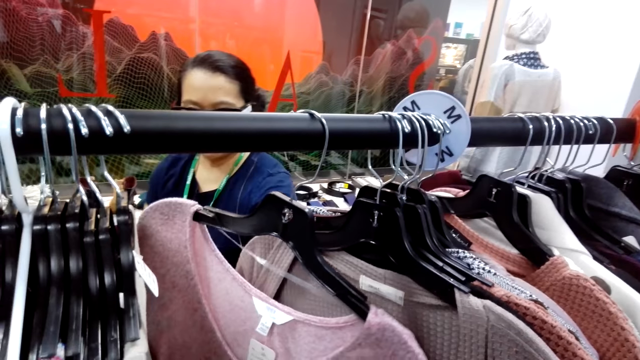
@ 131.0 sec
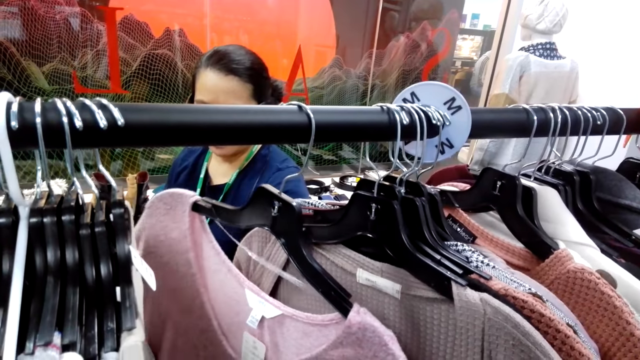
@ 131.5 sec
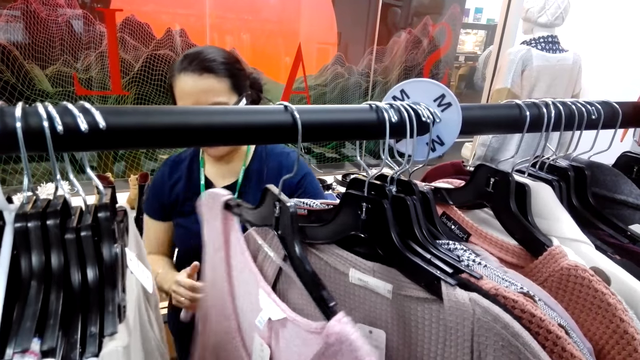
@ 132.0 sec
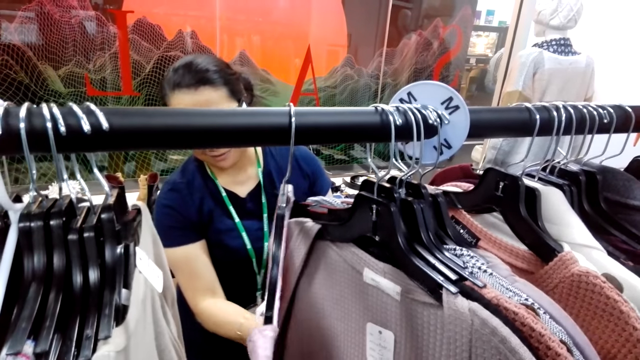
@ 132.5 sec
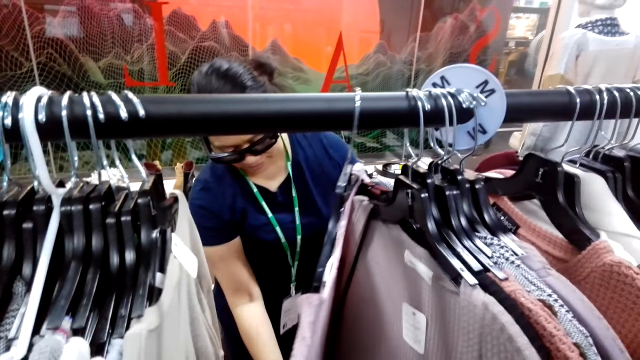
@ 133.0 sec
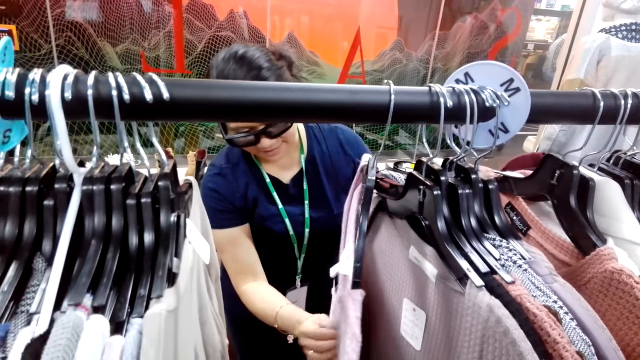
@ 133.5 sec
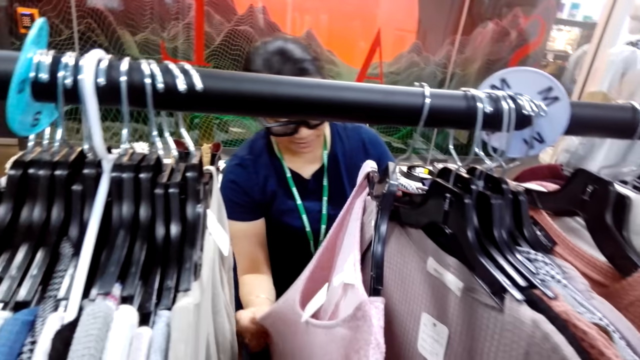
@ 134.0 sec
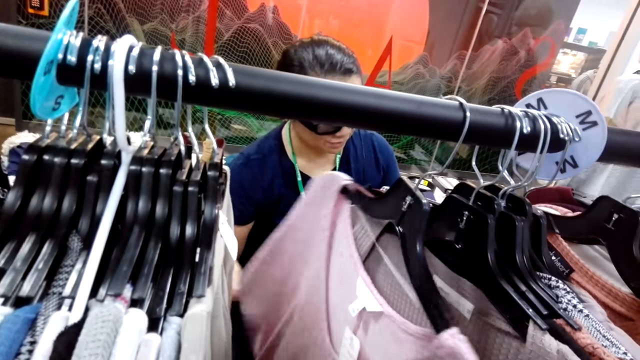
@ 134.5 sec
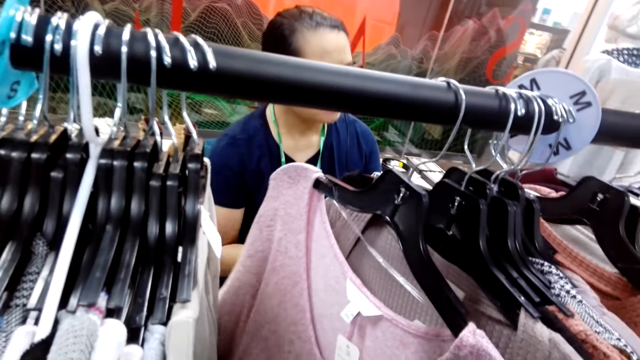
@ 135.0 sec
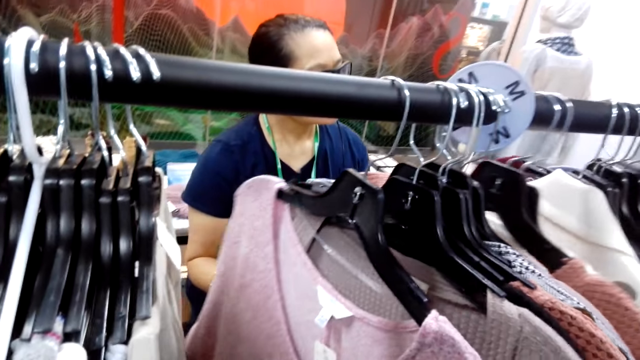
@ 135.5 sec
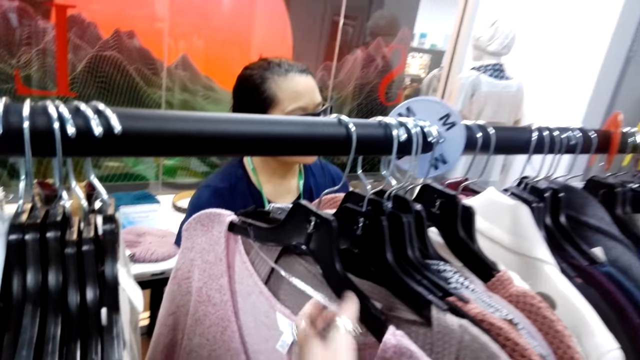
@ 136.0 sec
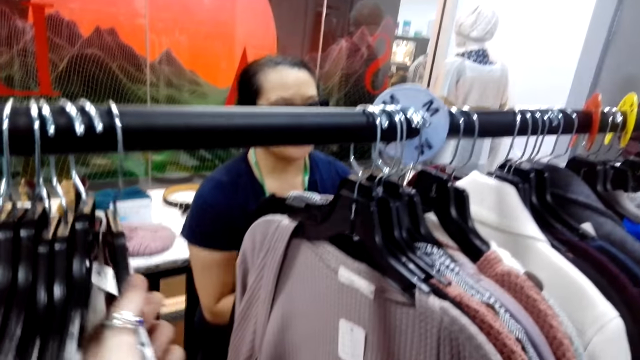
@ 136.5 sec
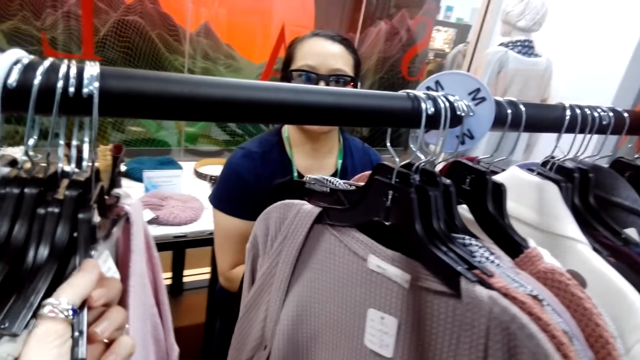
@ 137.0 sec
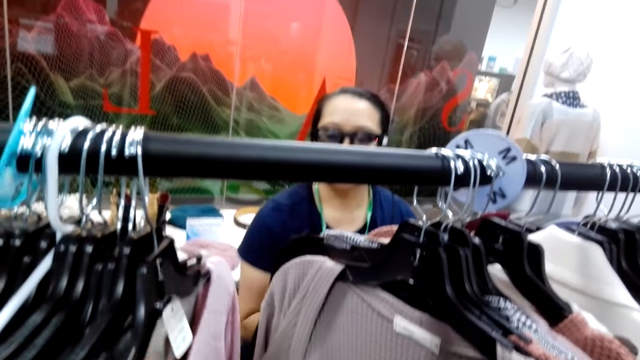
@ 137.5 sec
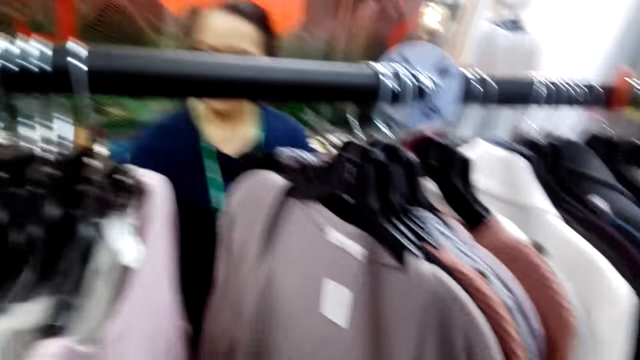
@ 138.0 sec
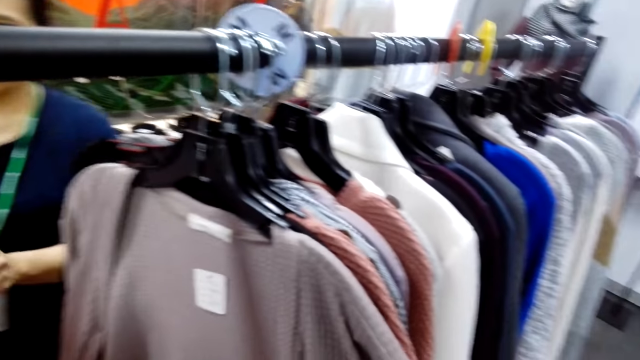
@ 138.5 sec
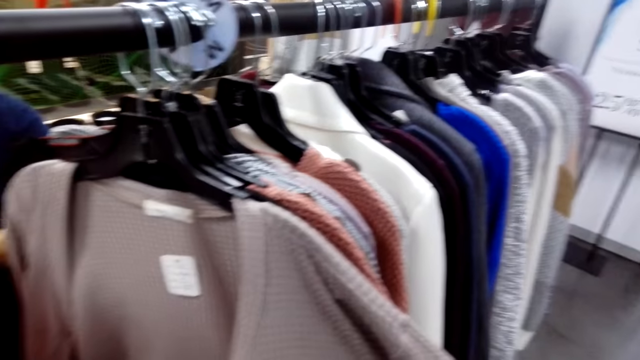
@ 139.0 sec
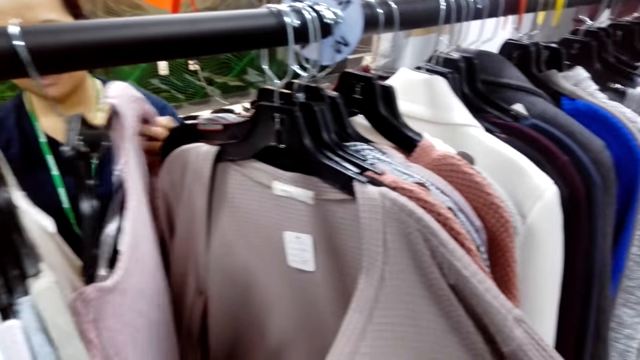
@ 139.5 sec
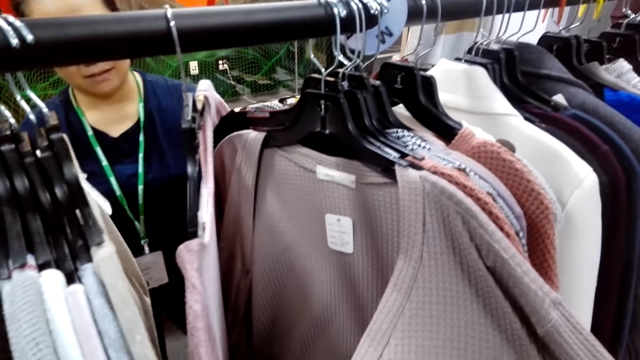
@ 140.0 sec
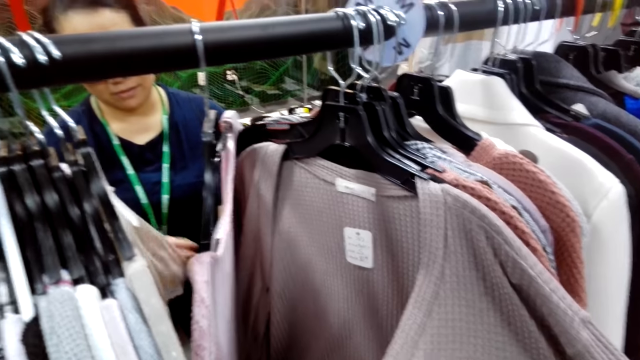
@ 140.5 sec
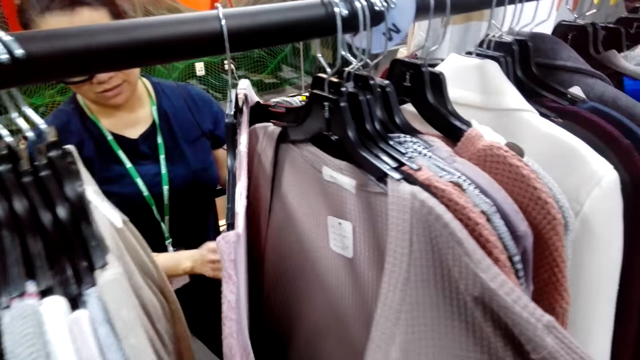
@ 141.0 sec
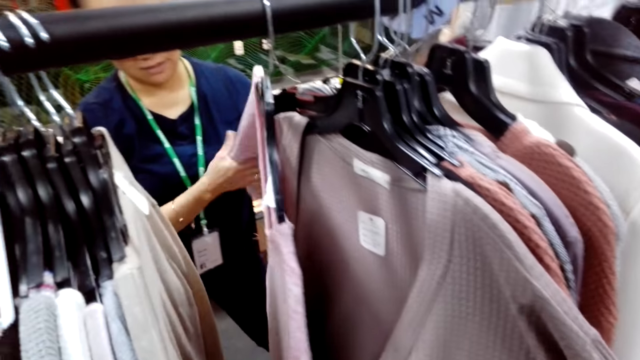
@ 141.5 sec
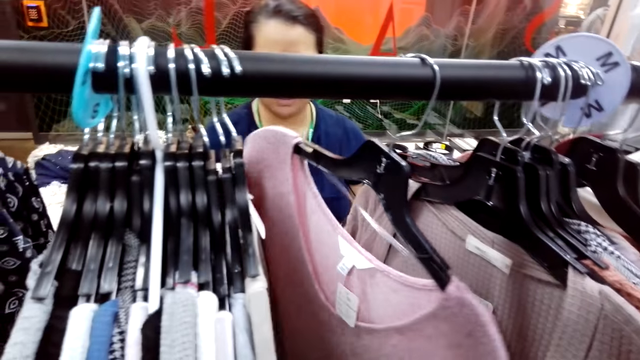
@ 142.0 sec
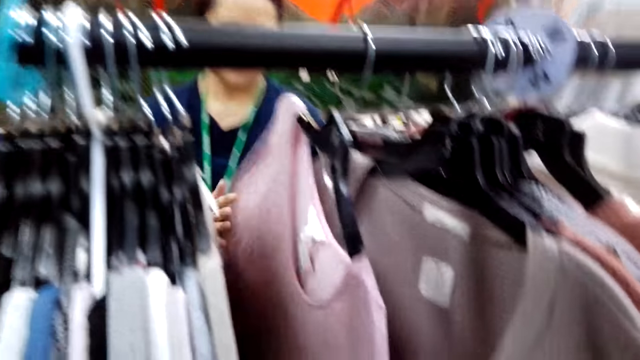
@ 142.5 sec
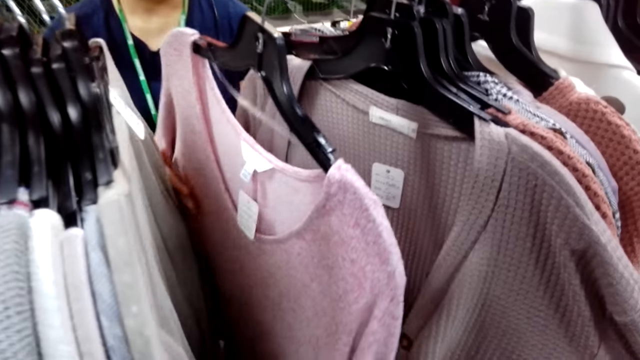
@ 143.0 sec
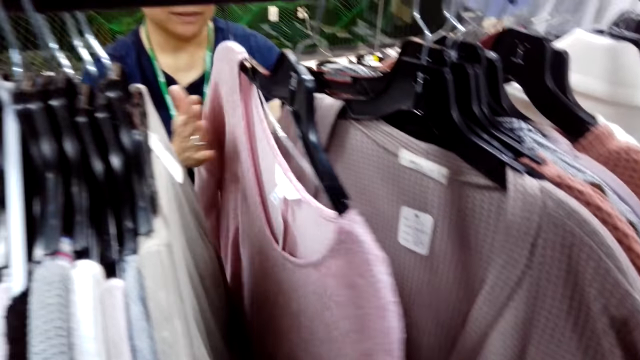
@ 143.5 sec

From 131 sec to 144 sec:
The camera wearer holds clothes on the hanger. A man holds the clothes on the hanger. The camera wearer holds the clothes on the hanger. They turn to the side. The man holds the clothes on the hanger.

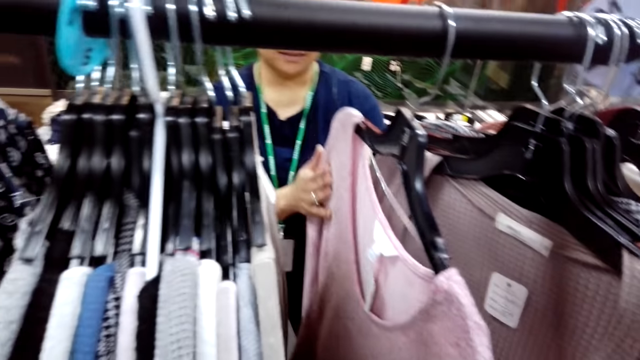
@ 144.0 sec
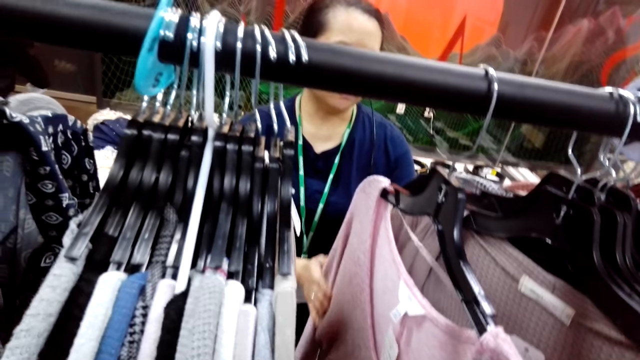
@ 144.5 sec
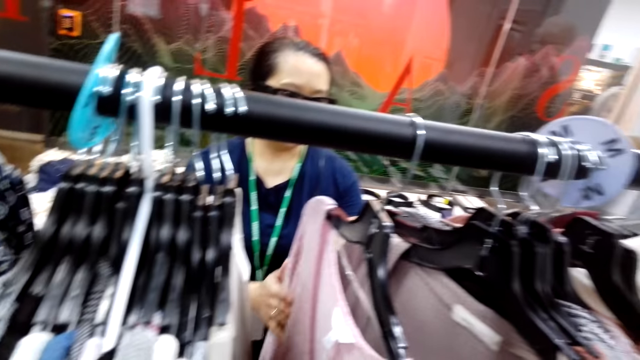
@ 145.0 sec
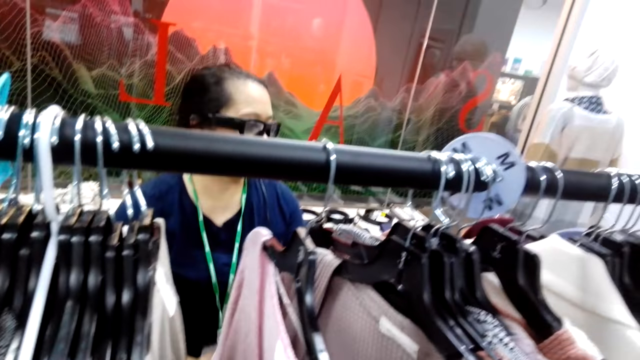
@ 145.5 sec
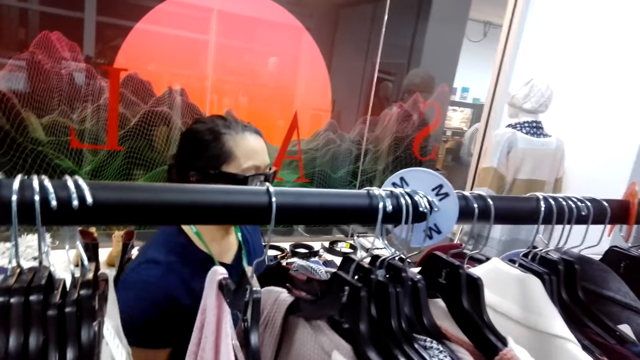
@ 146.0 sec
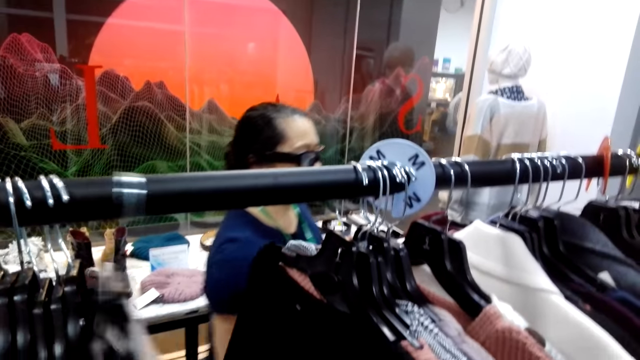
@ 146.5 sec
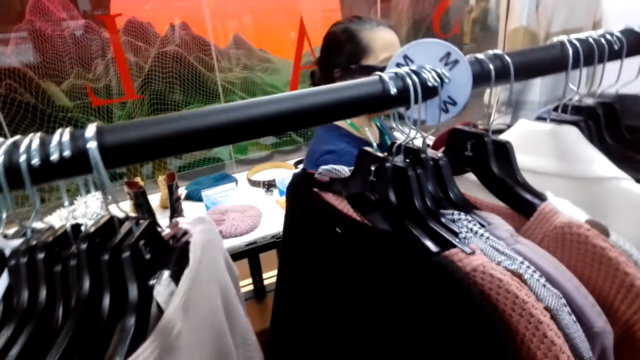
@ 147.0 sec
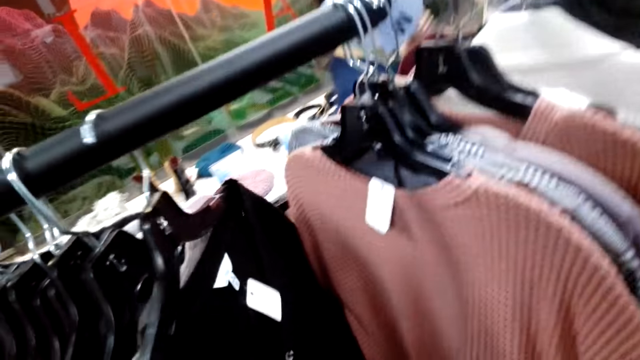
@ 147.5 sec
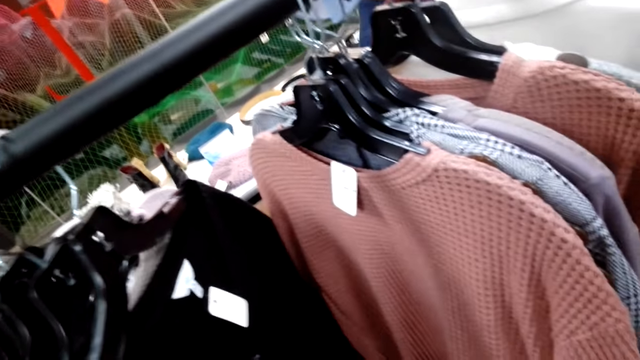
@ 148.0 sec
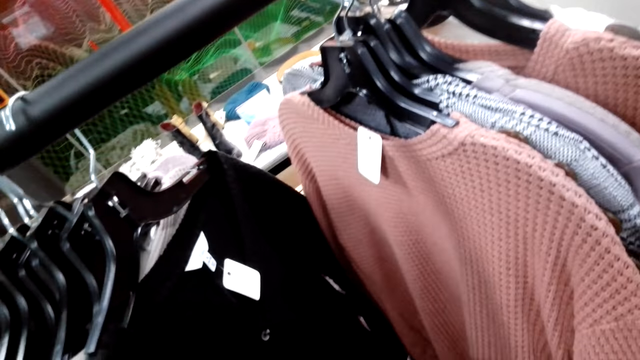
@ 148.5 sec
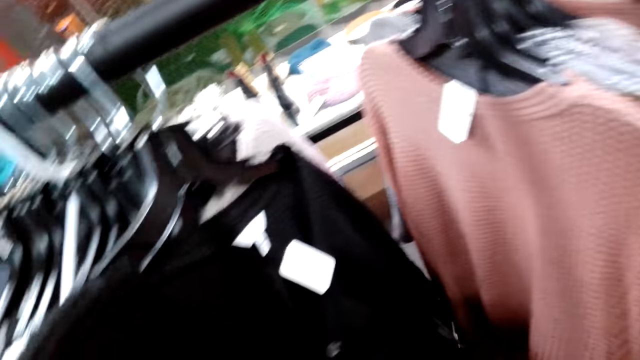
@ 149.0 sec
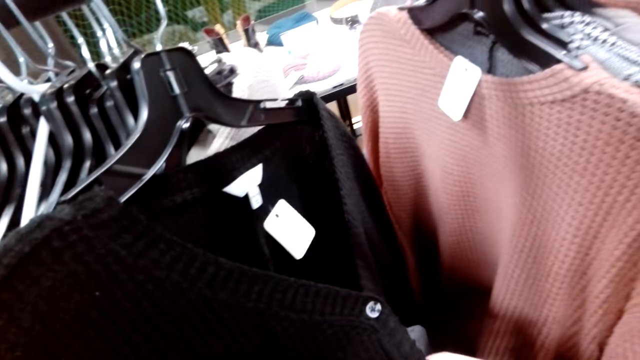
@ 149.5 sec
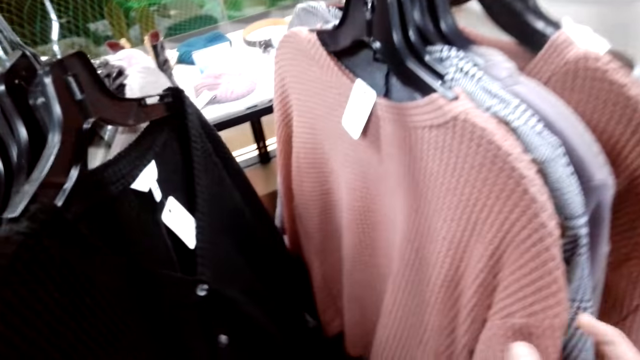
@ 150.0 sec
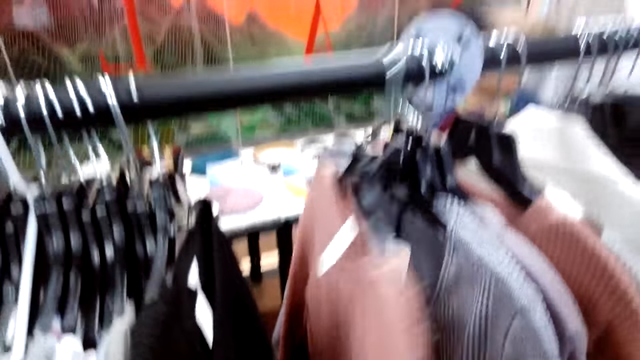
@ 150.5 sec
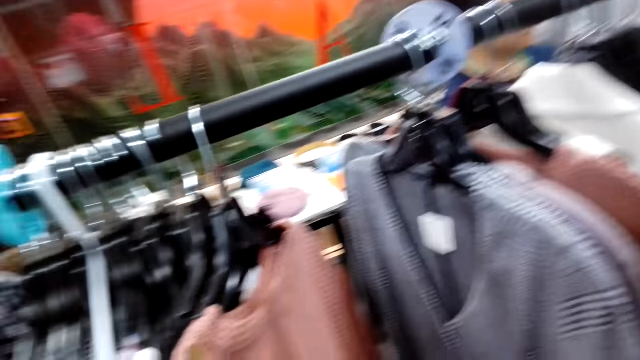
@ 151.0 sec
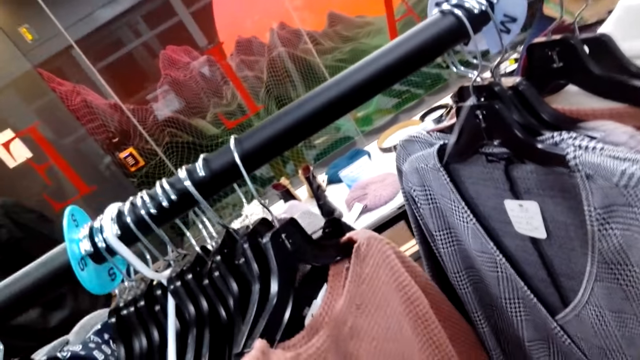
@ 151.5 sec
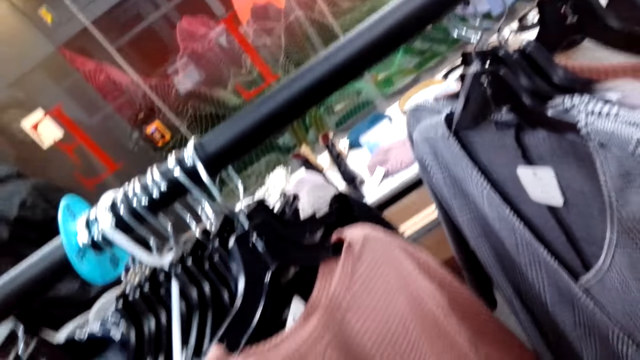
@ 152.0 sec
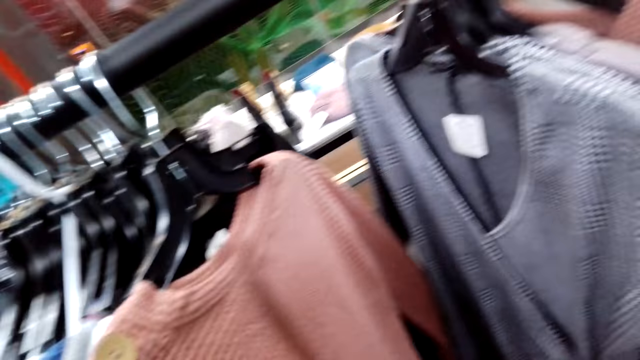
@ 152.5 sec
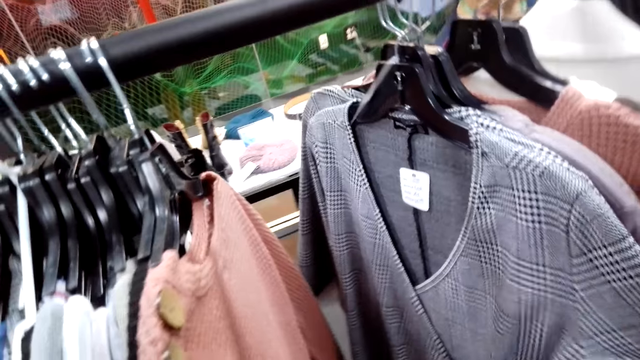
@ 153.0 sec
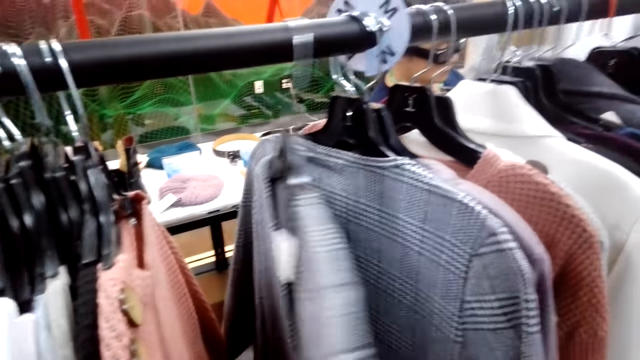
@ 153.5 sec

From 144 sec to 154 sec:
The camera wearer turns to the side. A man holds clothes on the hanger. The camera wearer holds the clothes on the hanger.
